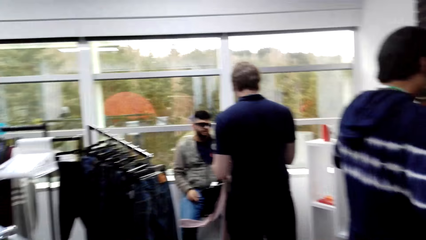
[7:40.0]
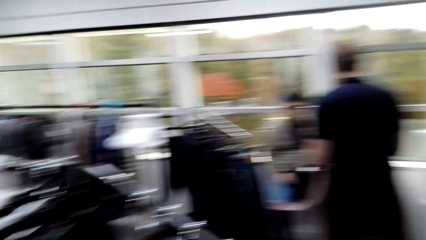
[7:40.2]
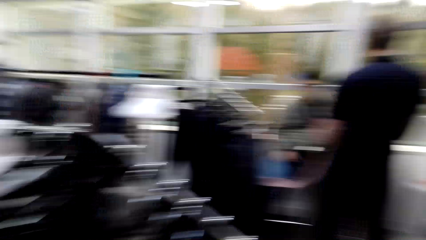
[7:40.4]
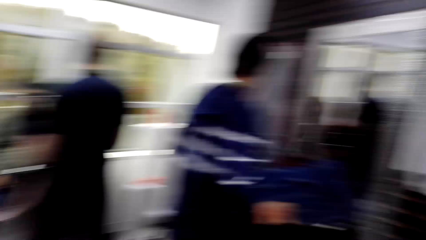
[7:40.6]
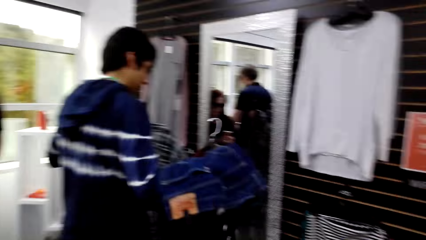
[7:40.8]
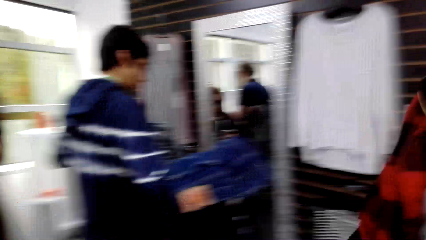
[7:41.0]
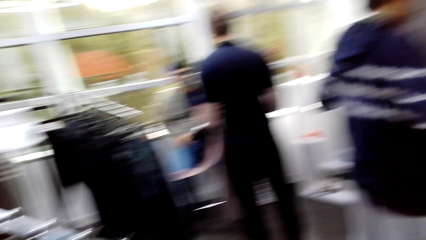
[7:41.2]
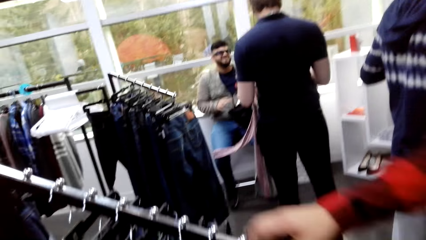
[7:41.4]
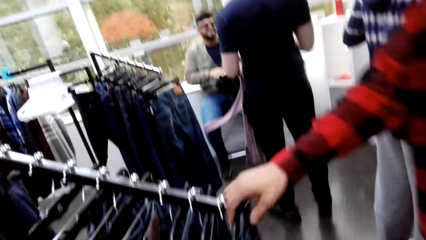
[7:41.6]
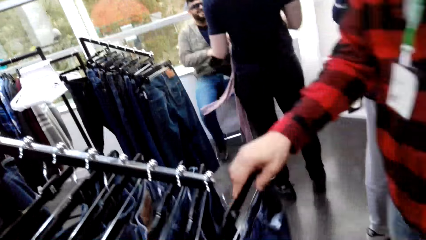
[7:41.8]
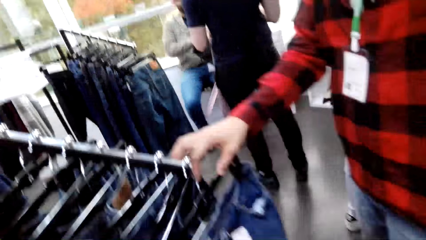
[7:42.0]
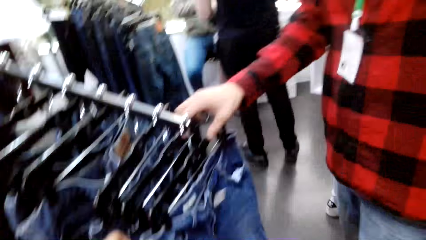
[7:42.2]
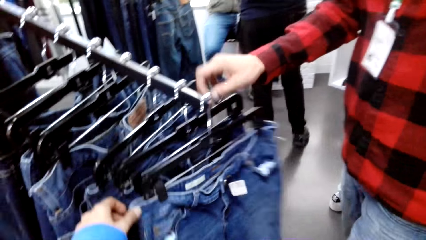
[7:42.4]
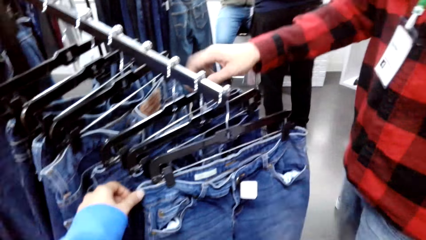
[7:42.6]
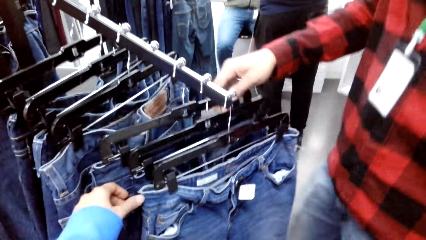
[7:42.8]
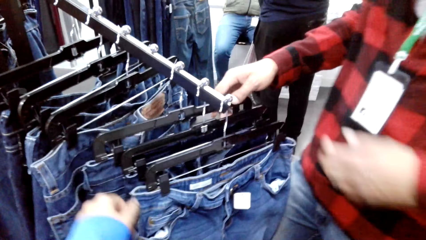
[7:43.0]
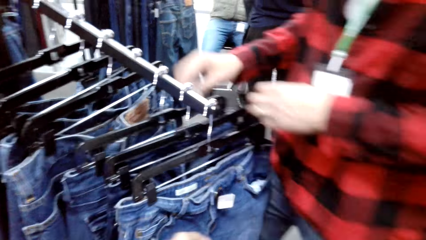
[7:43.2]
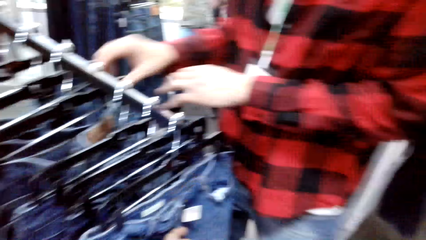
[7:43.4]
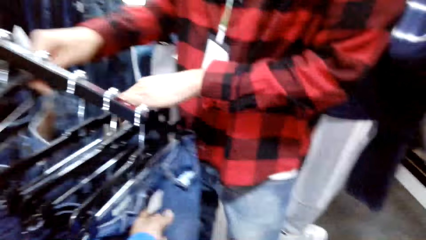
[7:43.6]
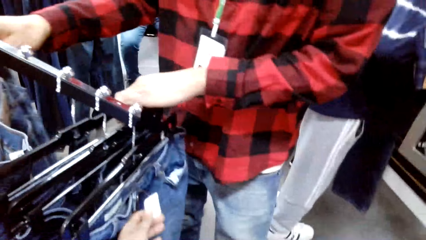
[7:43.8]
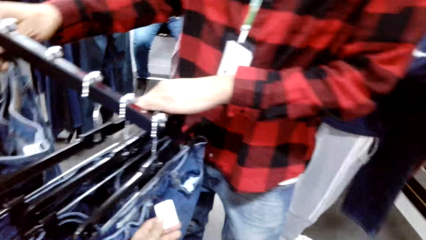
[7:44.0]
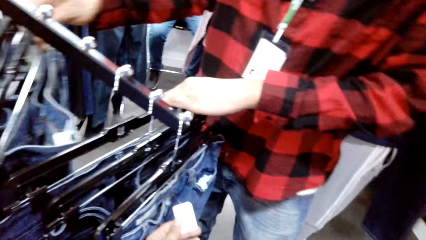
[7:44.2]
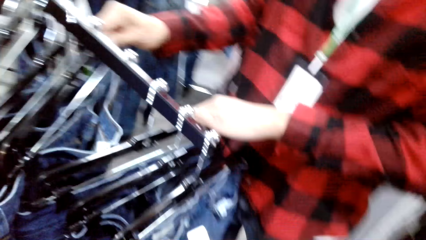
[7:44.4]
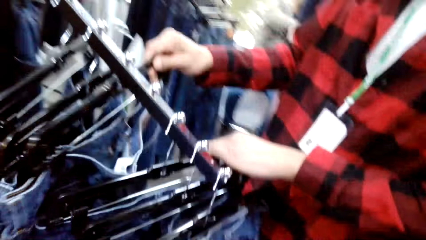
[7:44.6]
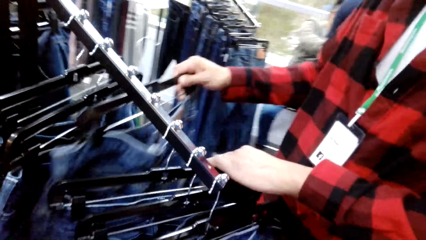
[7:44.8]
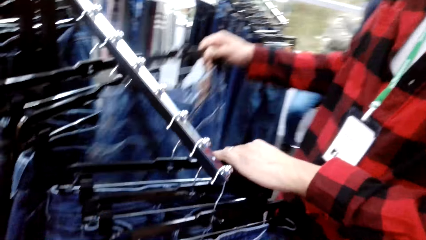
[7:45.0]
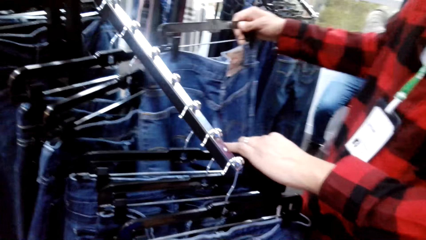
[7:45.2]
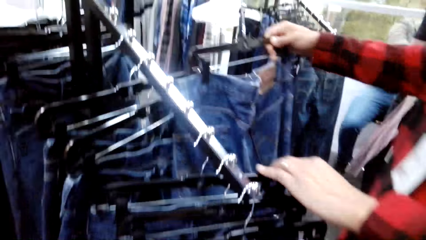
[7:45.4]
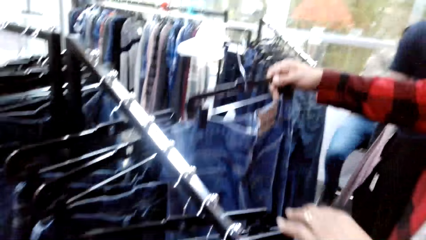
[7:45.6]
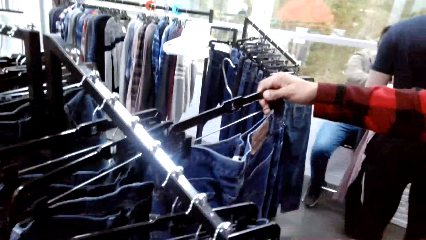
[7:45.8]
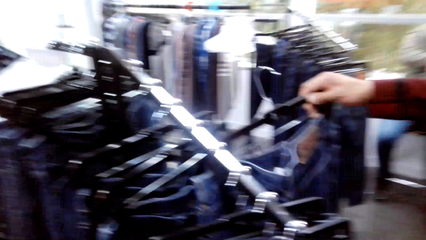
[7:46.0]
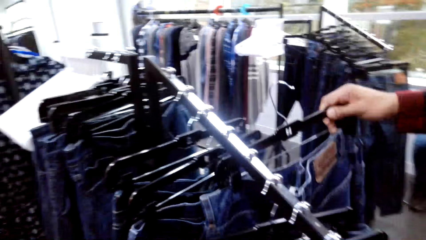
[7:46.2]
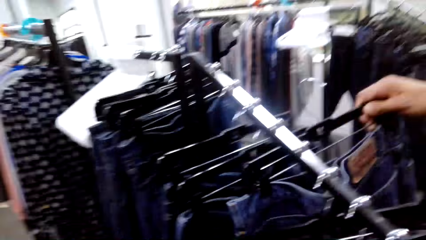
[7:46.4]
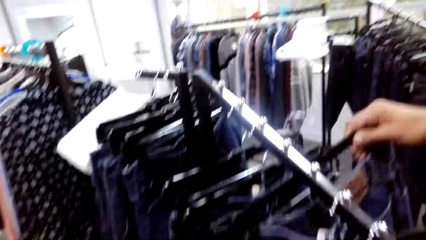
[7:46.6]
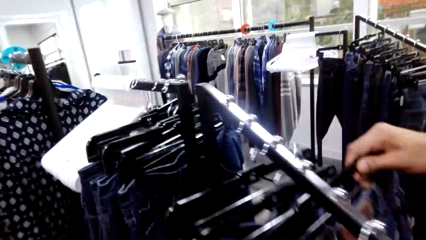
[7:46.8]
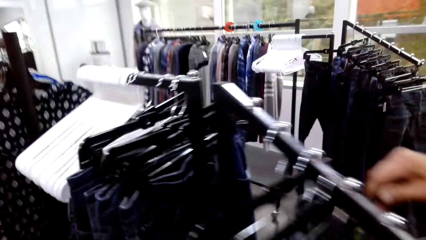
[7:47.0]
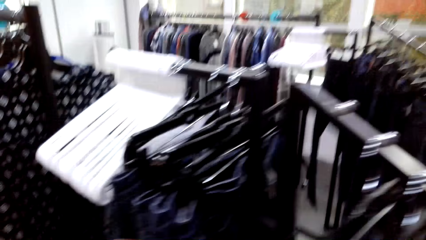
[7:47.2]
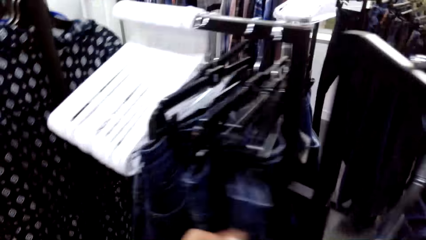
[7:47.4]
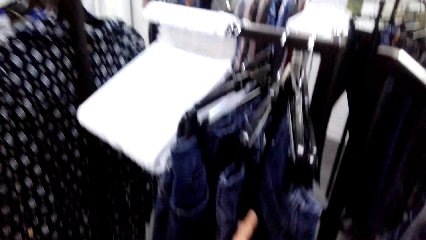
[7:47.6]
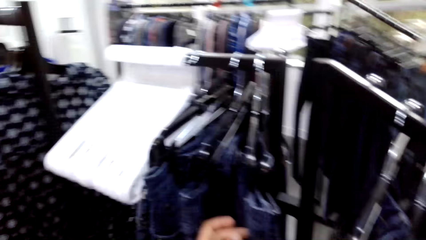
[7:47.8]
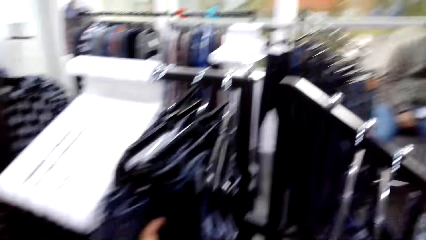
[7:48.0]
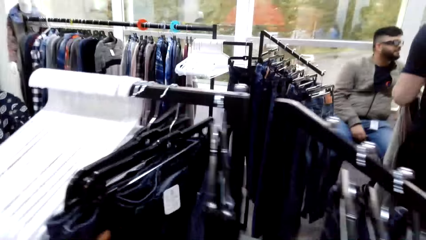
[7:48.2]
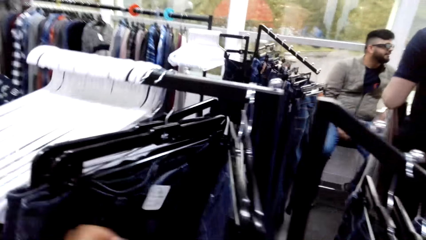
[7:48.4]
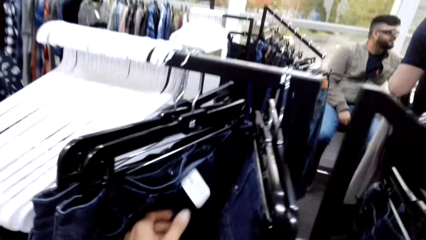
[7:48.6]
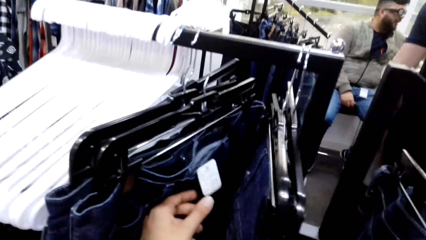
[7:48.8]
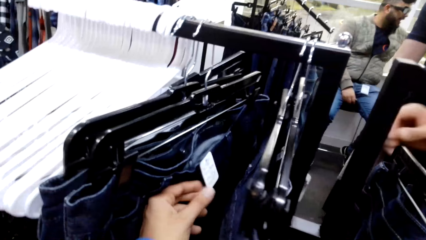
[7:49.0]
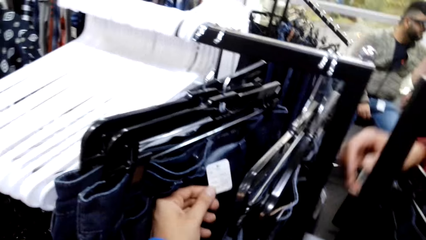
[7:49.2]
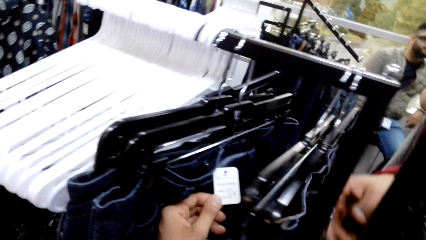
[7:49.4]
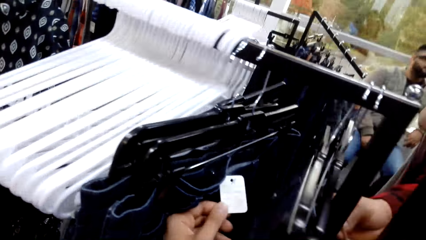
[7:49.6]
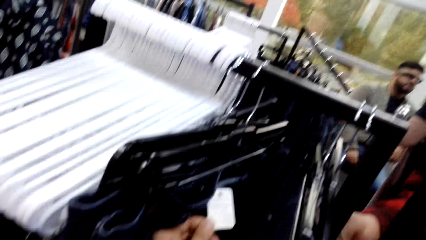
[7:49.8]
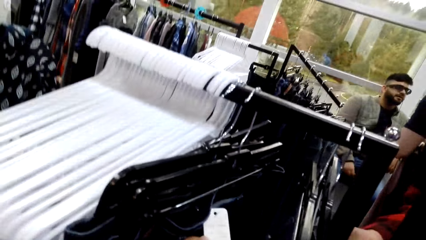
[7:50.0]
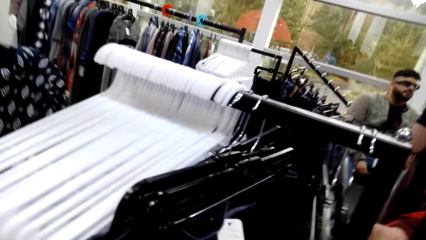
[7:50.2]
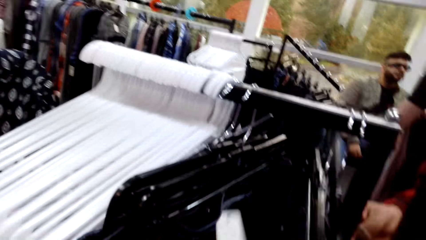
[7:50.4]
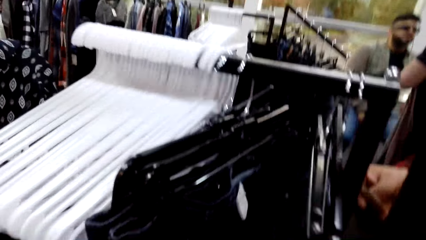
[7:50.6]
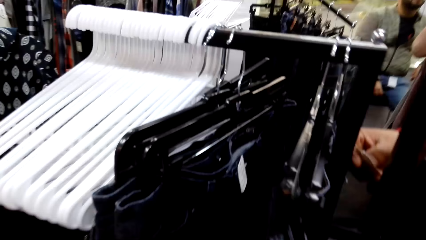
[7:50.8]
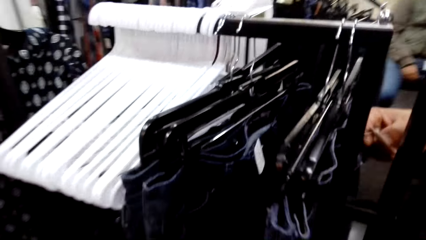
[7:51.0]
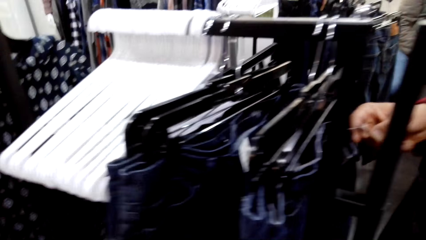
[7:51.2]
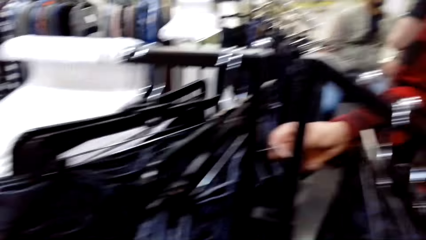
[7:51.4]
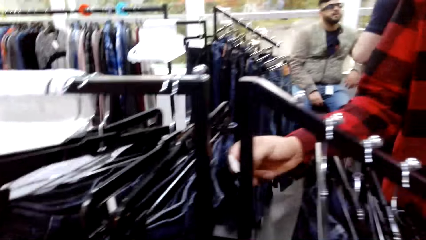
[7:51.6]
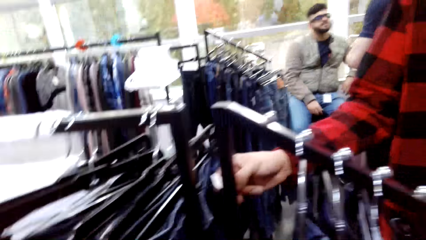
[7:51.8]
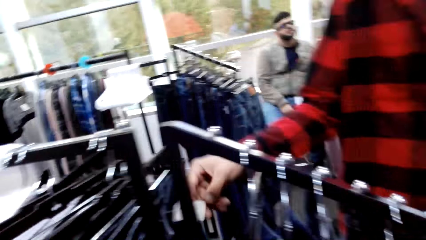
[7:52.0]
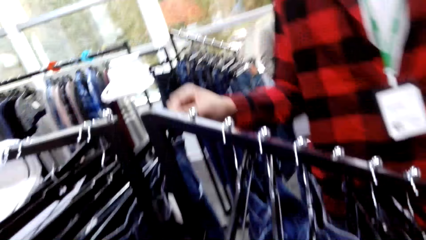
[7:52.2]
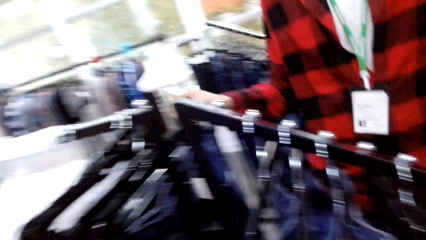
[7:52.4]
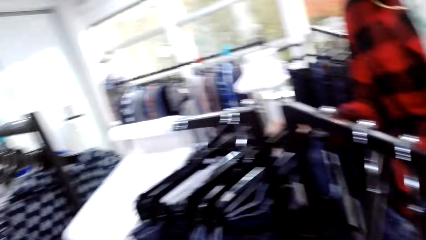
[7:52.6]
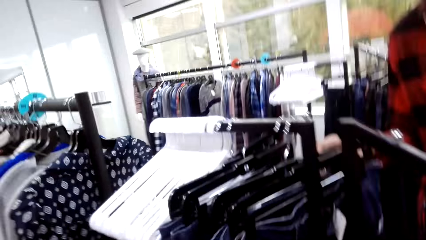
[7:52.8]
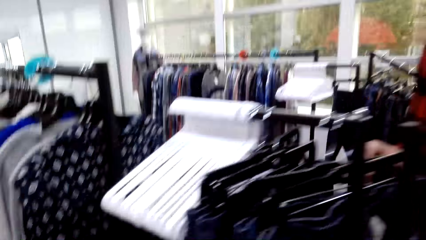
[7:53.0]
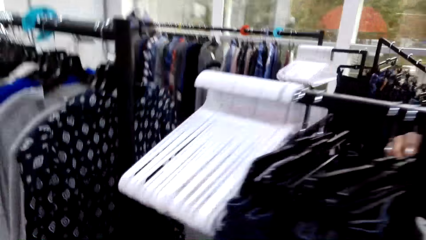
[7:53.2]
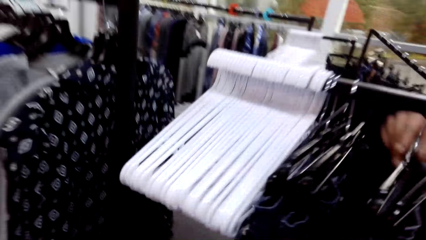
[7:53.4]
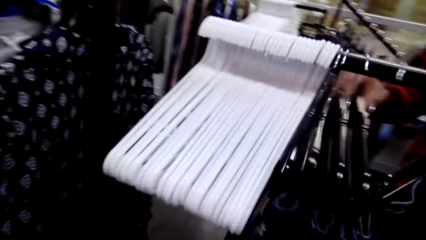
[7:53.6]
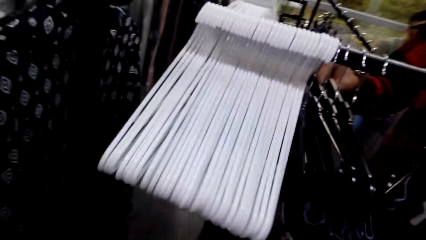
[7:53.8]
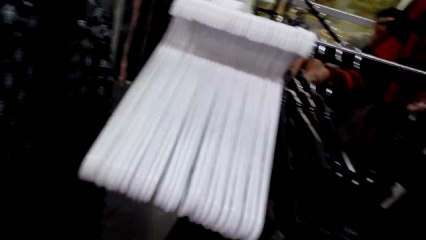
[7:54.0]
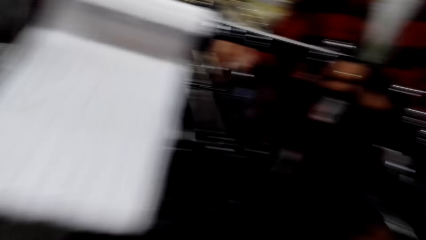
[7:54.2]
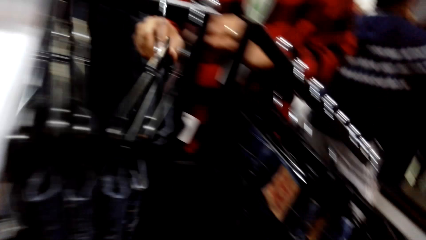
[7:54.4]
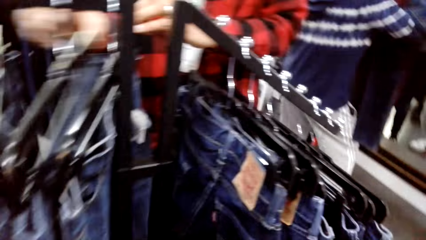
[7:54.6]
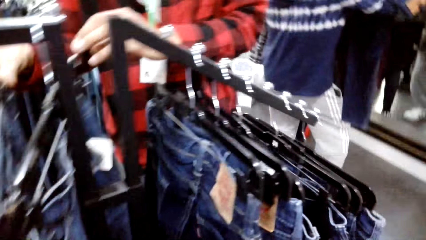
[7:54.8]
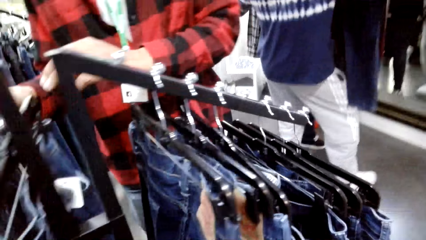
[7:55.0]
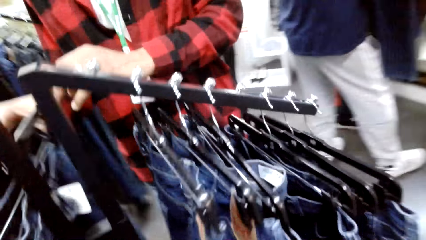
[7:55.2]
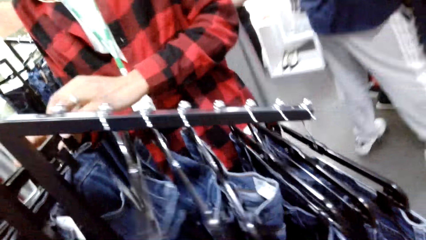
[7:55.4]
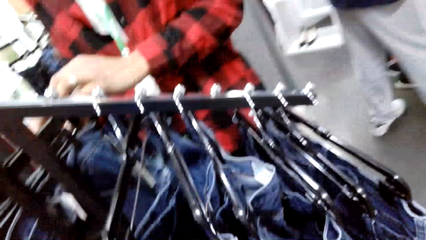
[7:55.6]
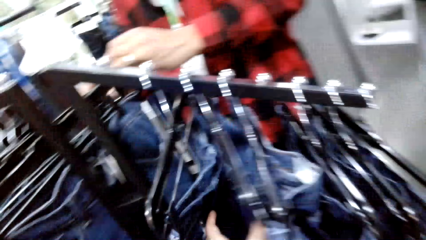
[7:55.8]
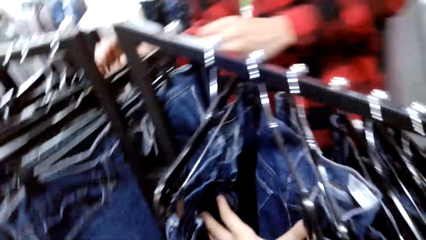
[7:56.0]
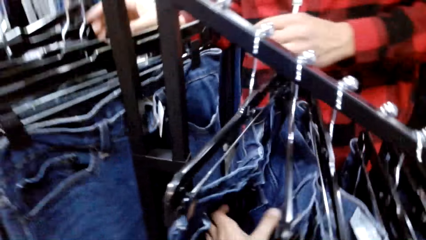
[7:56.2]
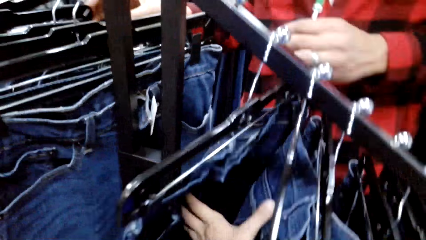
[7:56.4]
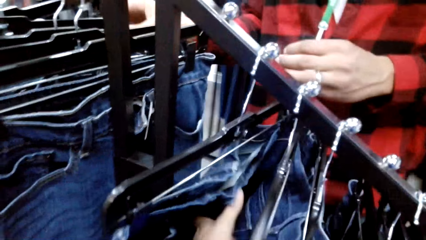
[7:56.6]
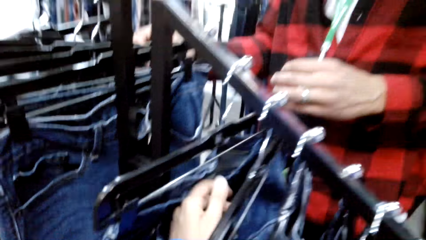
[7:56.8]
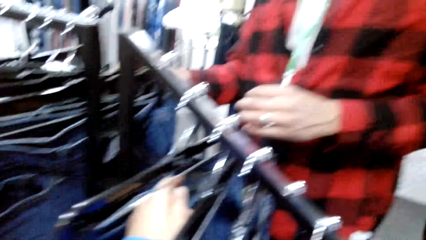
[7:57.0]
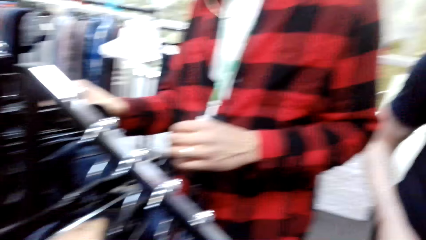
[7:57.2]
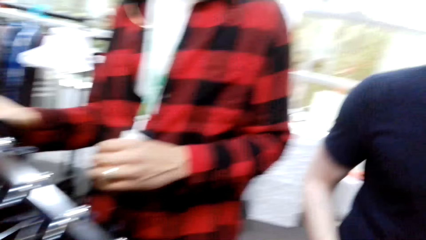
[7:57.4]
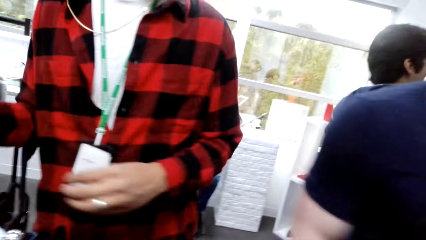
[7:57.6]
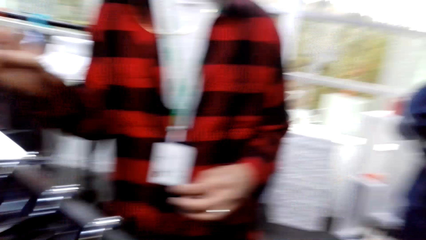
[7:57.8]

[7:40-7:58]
The camera wearer and a man stare at the clothes on the clothes stand. The camera wearer and the man move the jeans in the hangers.
